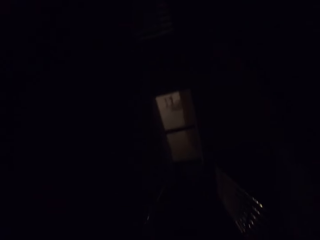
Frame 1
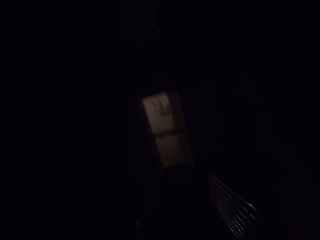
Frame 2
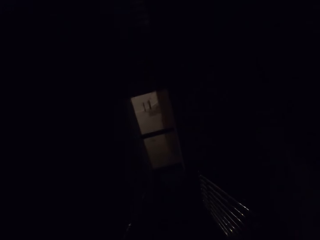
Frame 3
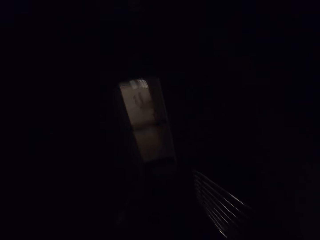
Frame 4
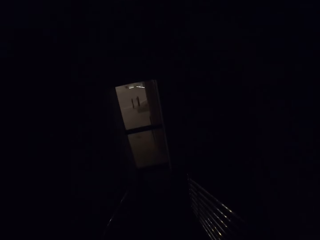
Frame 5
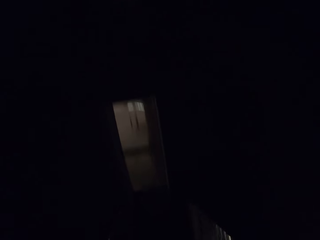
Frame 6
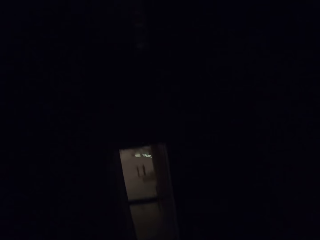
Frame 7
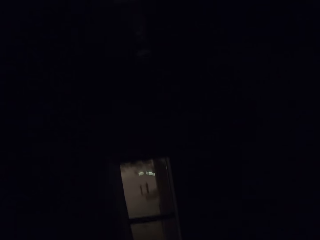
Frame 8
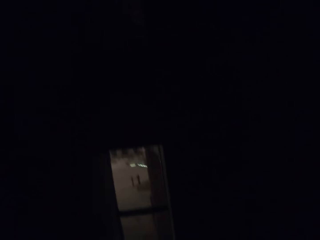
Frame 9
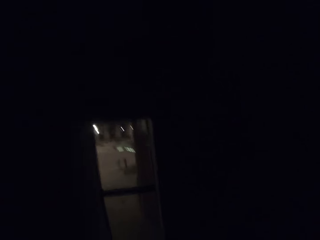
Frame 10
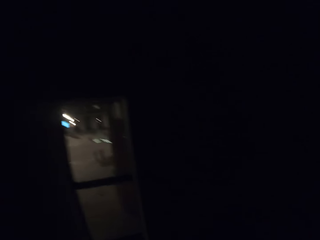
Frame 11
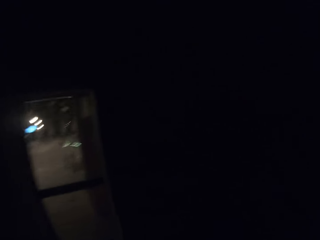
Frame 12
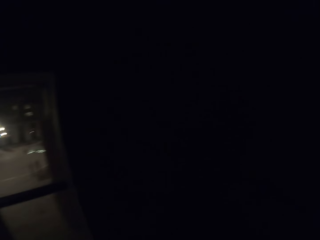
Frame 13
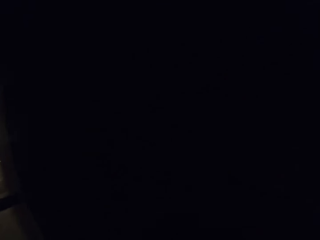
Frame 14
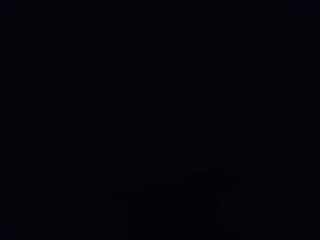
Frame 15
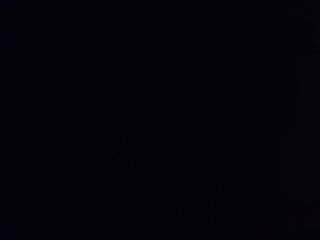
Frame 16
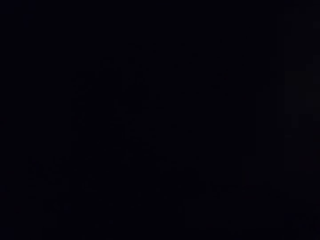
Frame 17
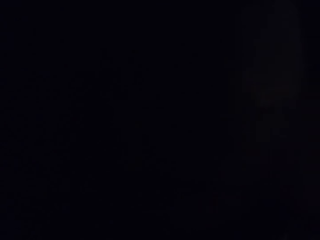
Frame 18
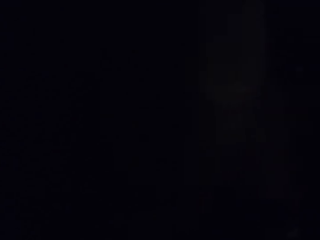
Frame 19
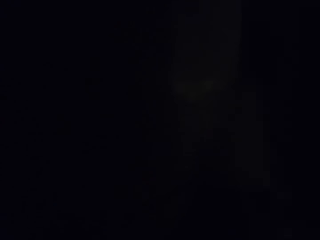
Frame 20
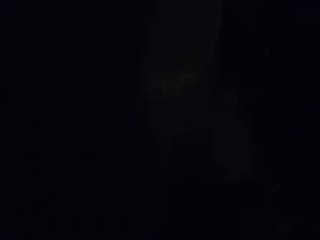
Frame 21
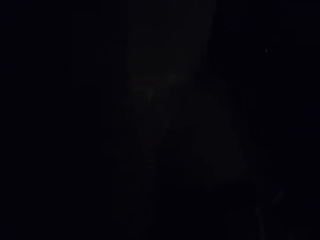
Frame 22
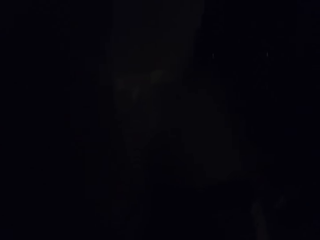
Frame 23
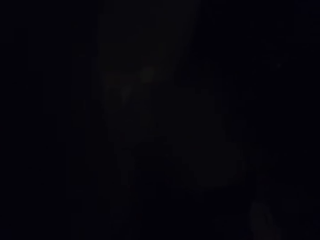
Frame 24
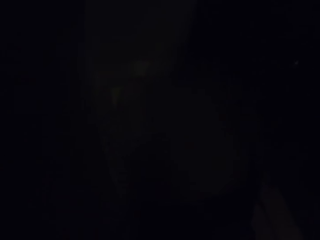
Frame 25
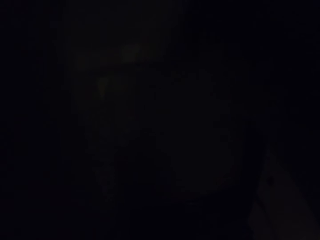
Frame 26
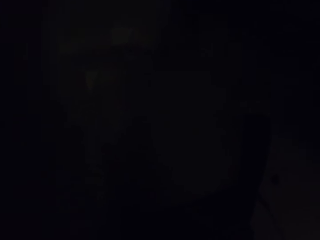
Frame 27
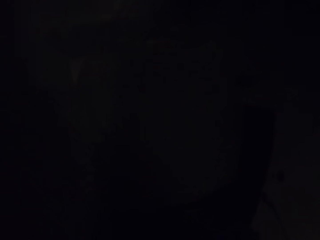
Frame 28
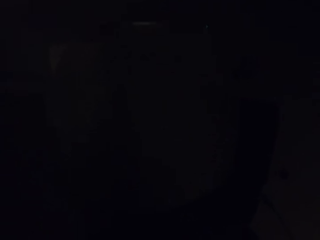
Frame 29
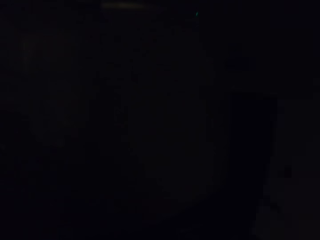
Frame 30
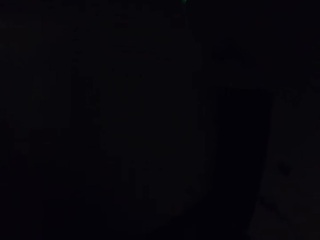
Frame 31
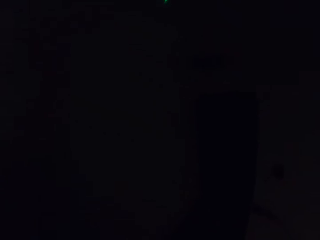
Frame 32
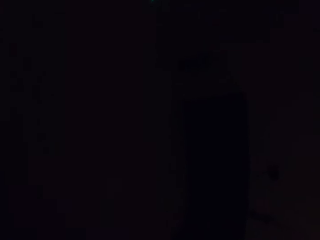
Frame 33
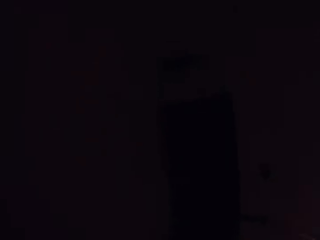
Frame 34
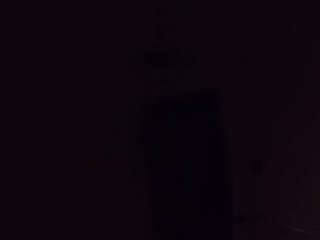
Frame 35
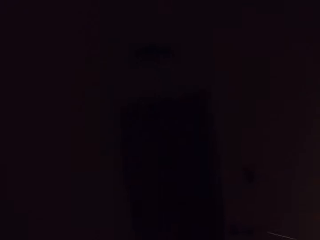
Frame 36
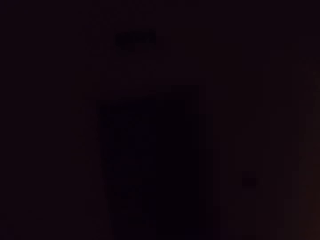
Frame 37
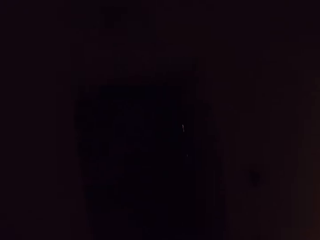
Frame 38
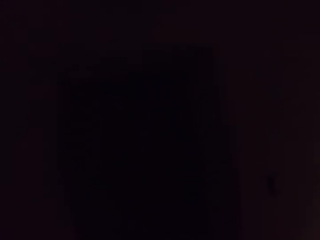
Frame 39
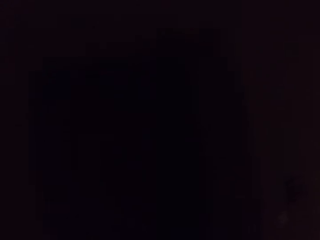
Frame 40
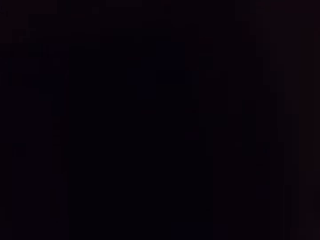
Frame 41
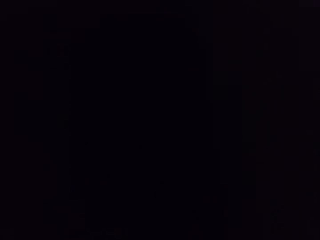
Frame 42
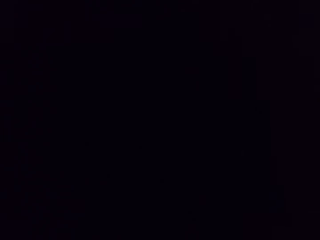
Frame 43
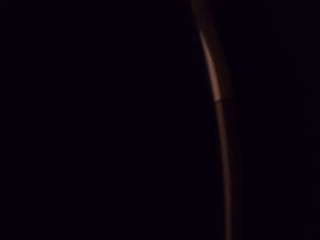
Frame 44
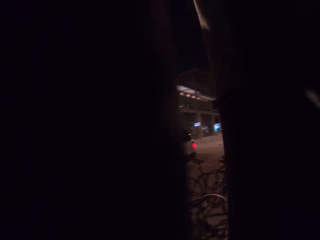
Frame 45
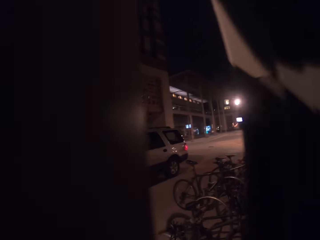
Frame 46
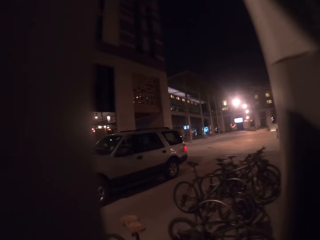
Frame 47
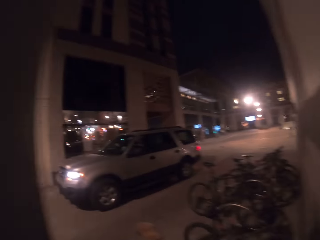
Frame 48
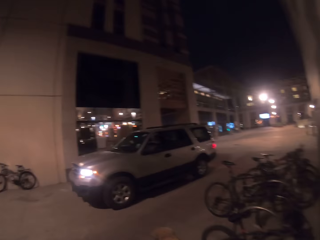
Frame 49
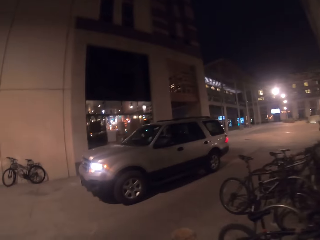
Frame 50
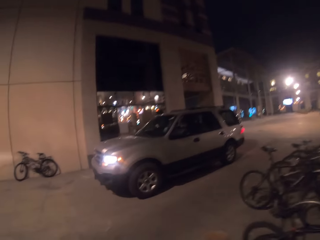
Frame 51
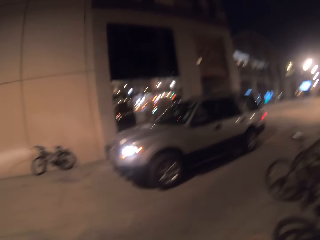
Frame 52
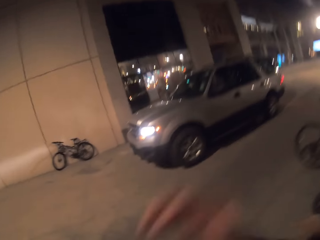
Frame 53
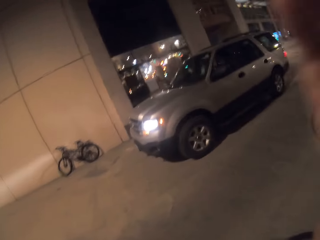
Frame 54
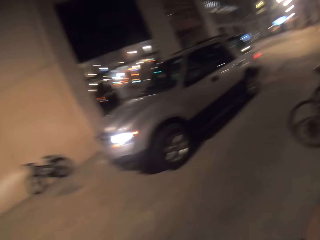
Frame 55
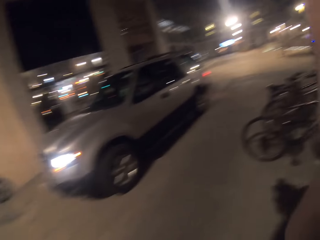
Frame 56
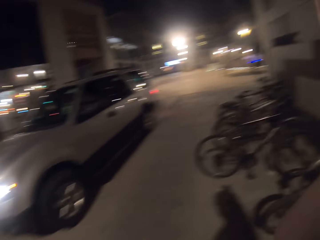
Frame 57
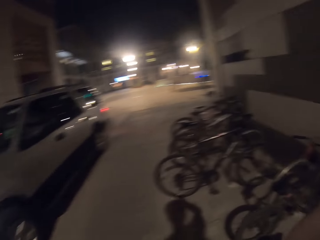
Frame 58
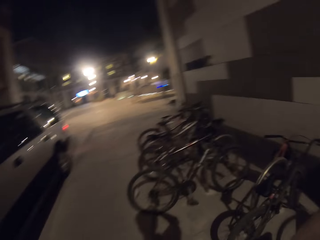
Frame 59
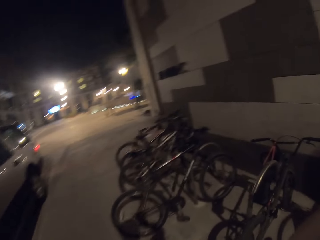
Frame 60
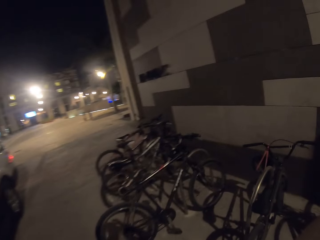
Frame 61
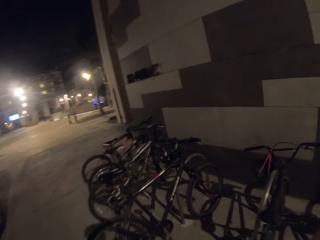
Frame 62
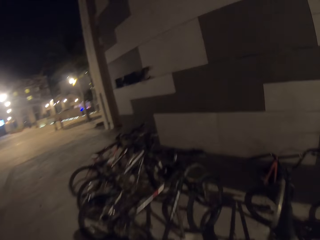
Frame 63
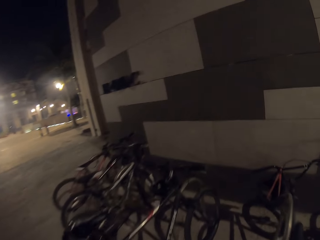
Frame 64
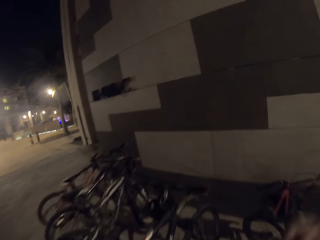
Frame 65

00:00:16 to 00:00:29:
The camera wearer walks in the house. They open the door. They walk past a door. They raise the right hand towards something.

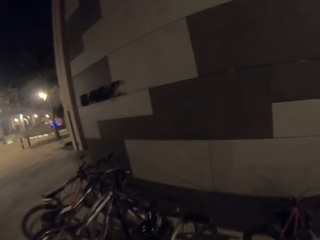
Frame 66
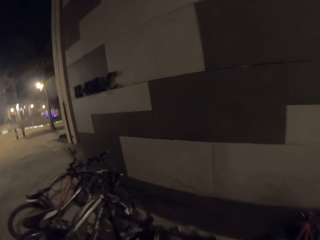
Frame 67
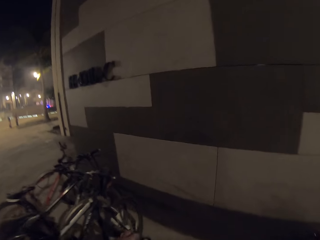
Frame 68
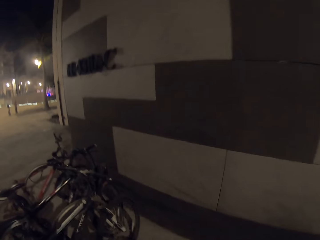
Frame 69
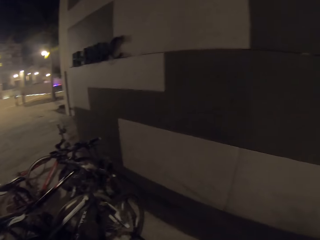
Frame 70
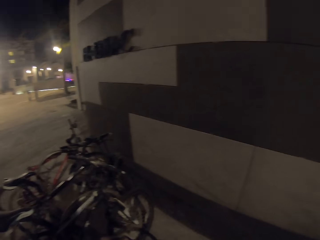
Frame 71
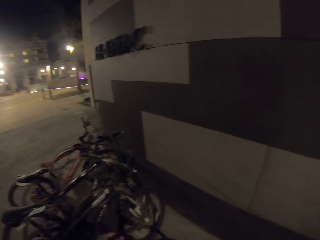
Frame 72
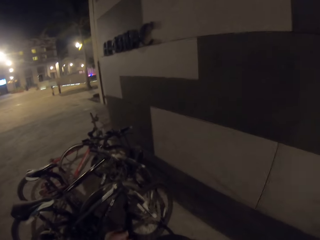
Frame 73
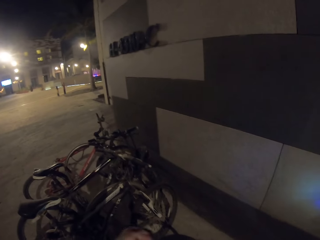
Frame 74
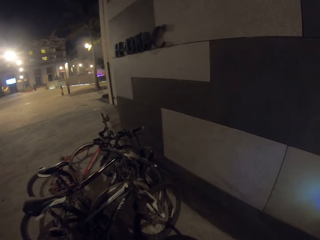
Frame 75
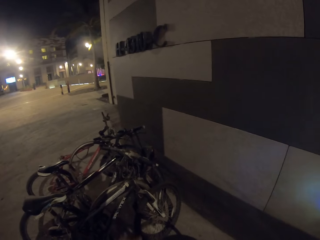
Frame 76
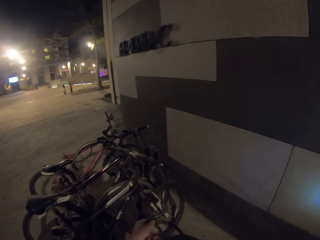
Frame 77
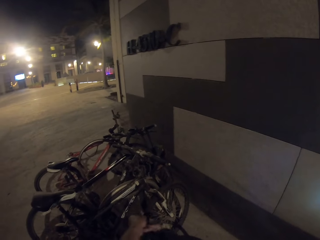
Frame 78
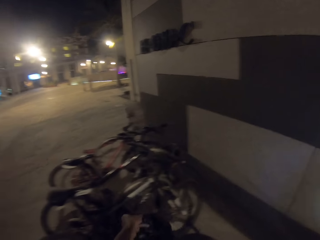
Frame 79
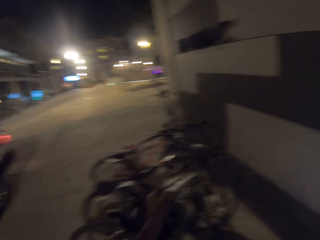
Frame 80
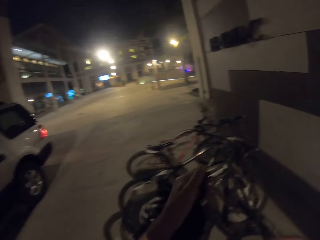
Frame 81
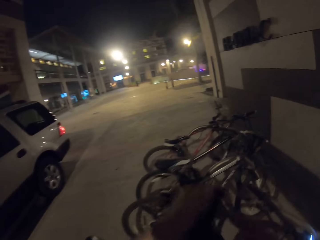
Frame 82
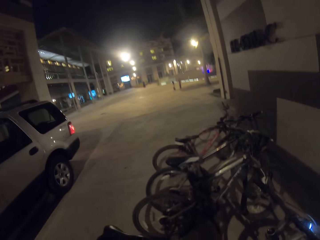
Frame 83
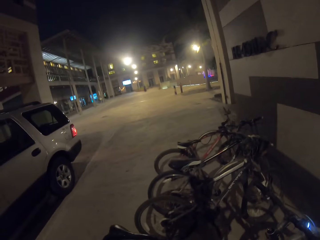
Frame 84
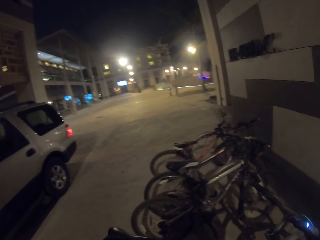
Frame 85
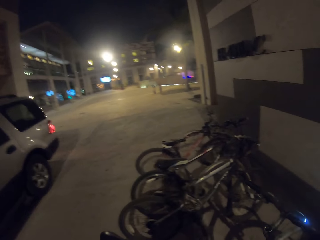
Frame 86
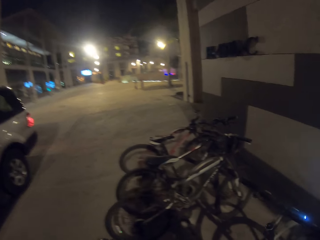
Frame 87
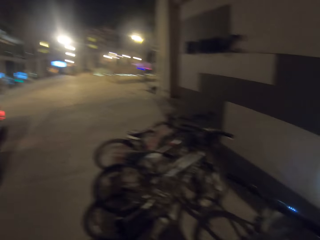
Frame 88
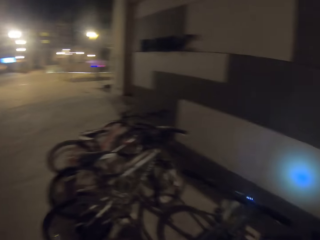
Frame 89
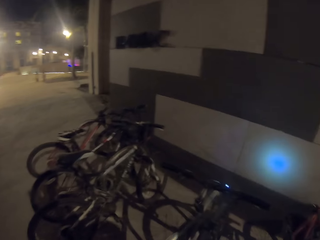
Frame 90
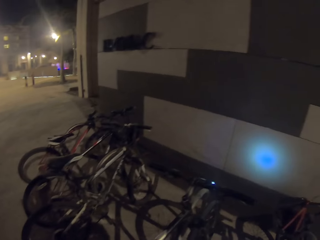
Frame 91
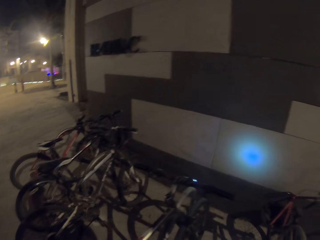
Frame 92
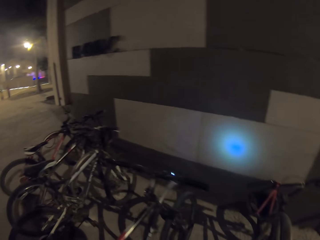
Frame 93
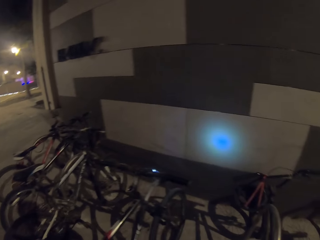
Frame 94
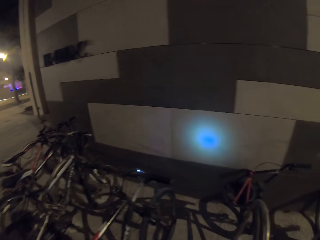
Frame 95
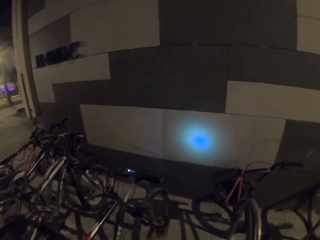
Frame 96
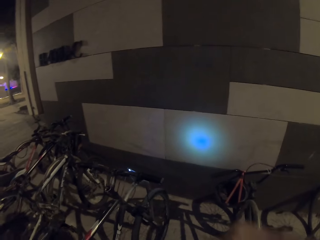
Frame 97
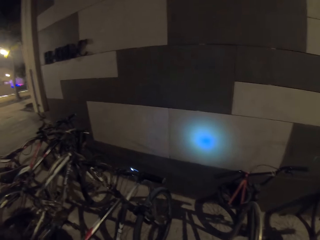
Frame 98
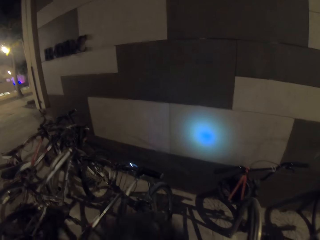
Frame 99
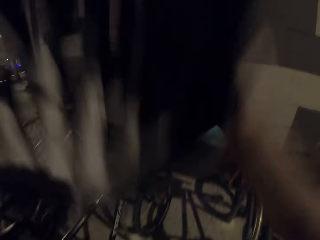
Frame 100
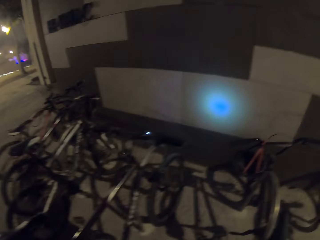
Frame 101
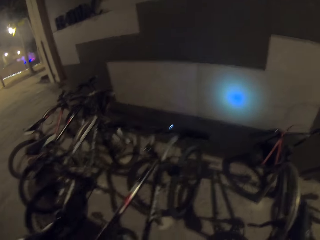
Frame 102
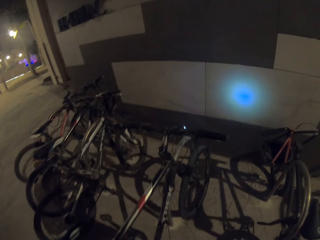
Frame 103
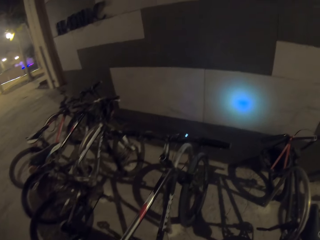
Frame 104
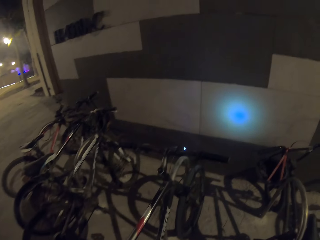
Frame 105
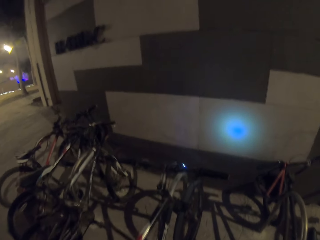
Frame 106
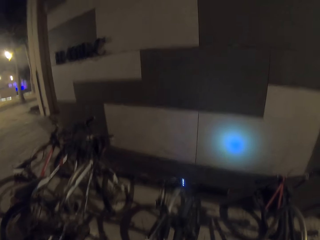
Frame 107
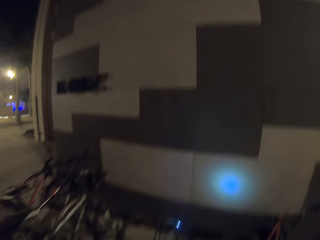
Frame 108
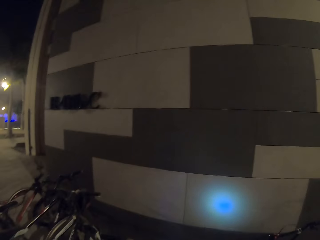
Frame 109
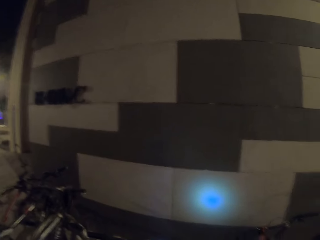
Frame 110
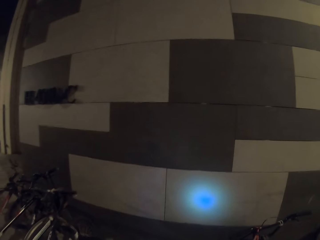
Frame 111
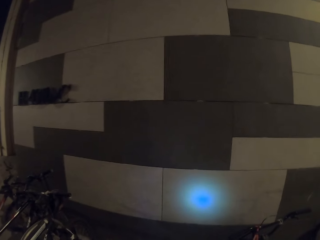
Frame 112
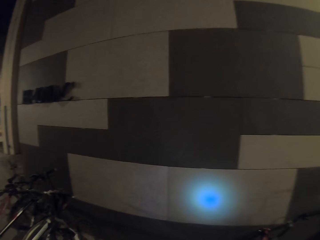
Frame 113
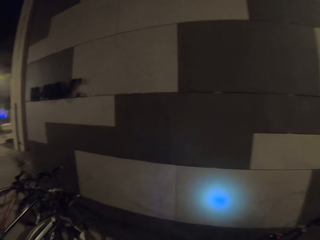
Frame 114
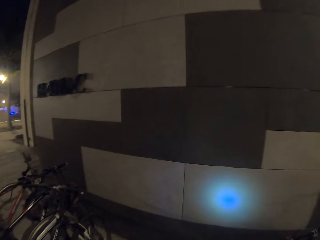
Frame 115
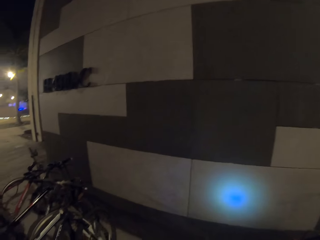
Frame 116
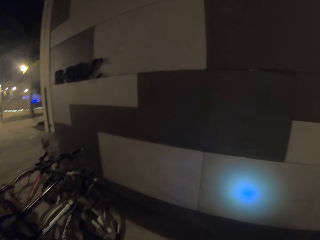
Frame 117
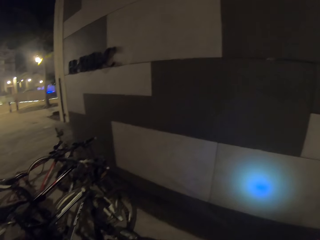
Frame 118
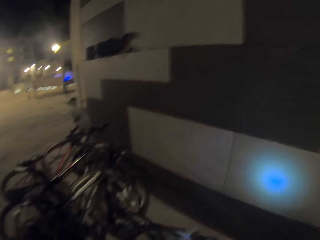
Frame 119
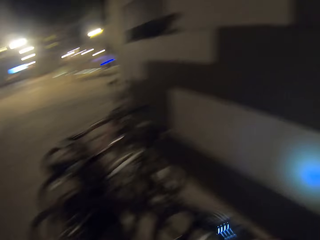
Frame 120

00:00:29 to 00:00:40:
The camera wearer withdraws the right hand from something. They walk towards the bikes. They pick a helmet from the bicycle. They stand near the bikes. They wear the helmet.
